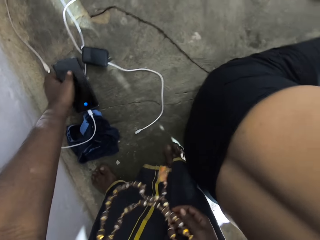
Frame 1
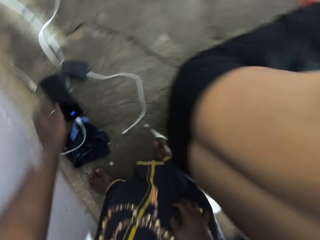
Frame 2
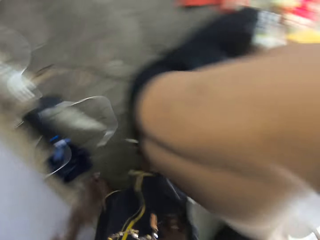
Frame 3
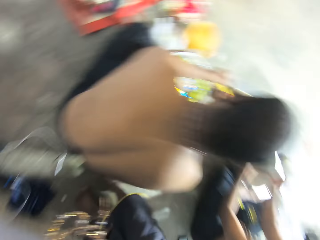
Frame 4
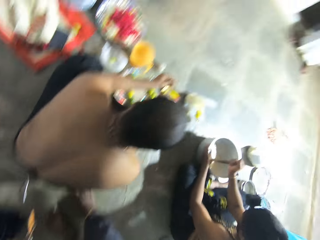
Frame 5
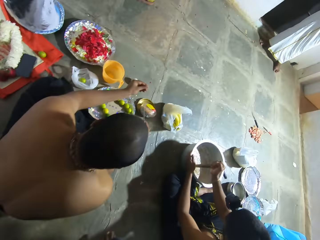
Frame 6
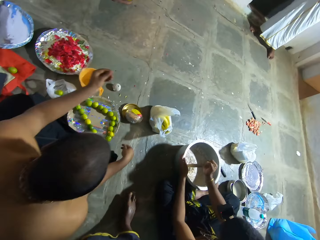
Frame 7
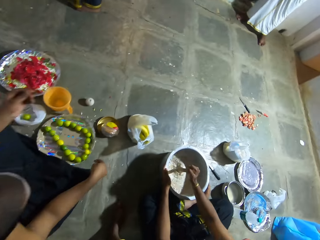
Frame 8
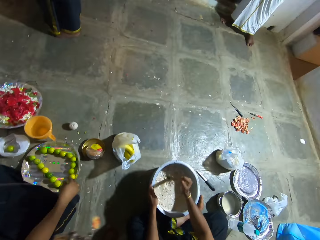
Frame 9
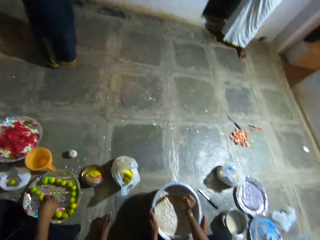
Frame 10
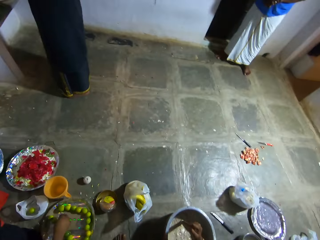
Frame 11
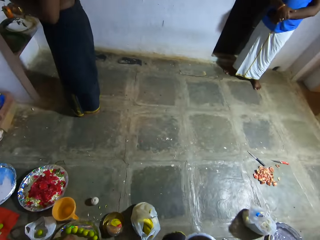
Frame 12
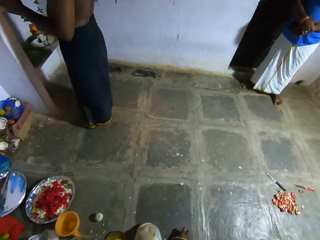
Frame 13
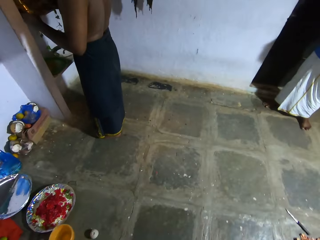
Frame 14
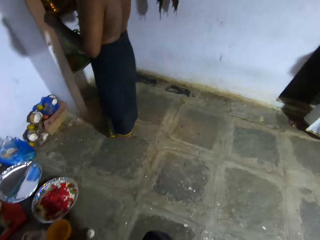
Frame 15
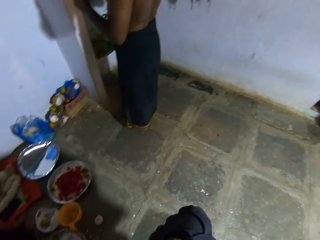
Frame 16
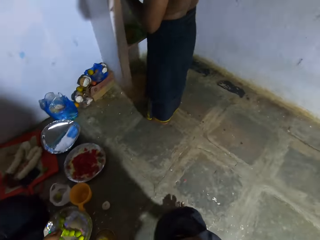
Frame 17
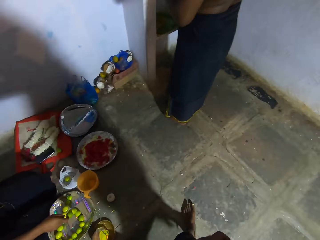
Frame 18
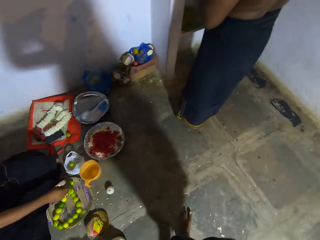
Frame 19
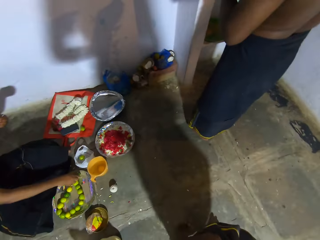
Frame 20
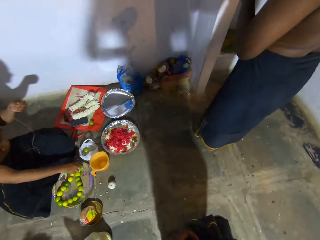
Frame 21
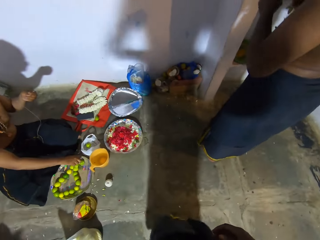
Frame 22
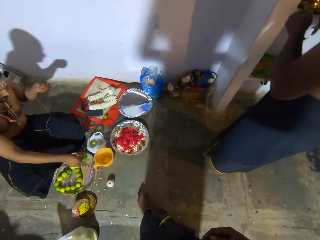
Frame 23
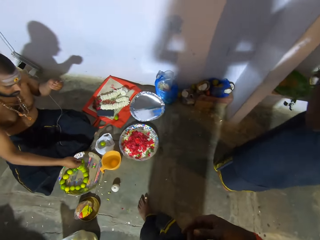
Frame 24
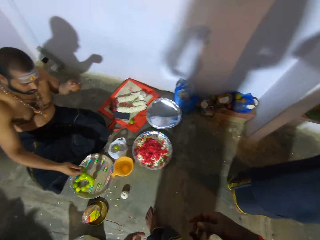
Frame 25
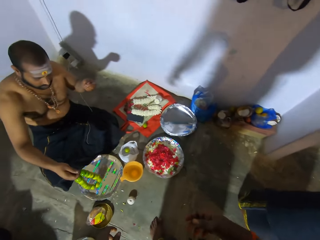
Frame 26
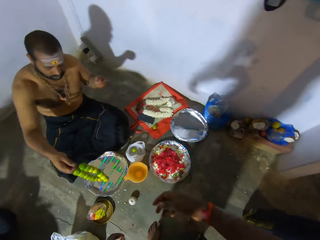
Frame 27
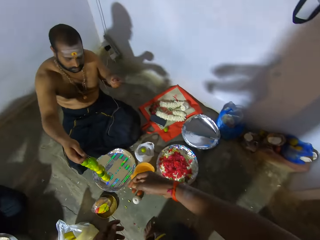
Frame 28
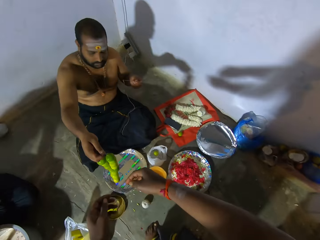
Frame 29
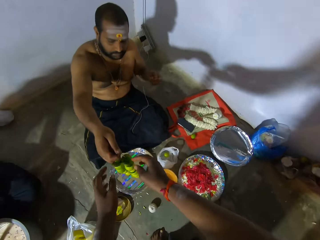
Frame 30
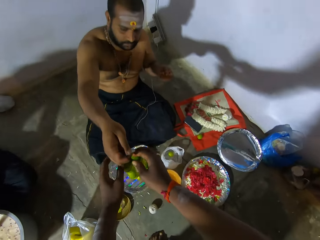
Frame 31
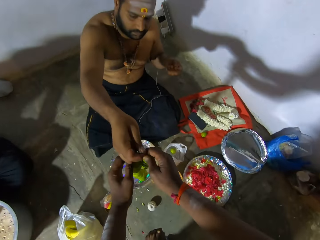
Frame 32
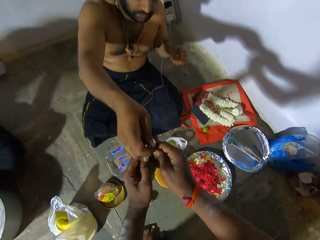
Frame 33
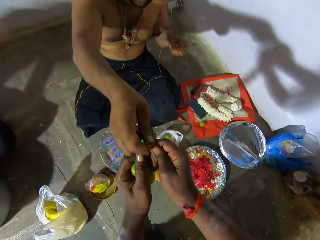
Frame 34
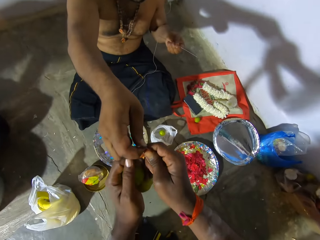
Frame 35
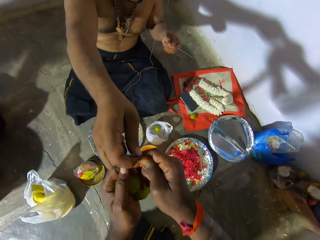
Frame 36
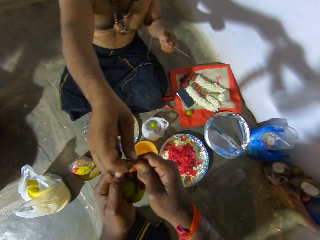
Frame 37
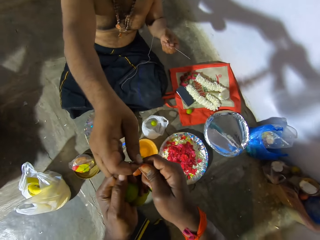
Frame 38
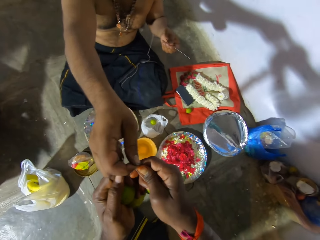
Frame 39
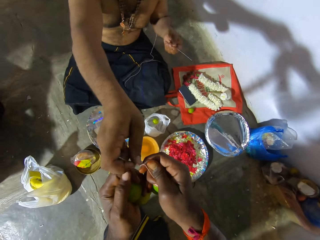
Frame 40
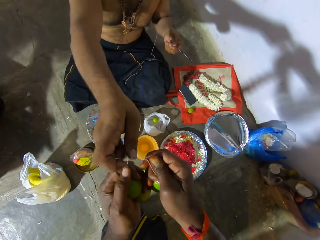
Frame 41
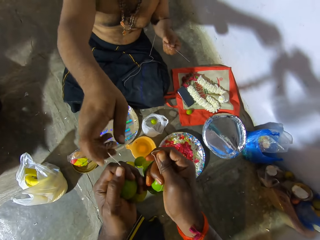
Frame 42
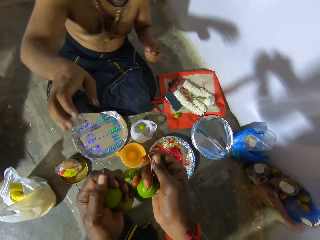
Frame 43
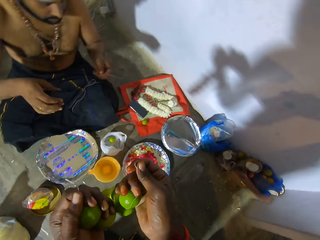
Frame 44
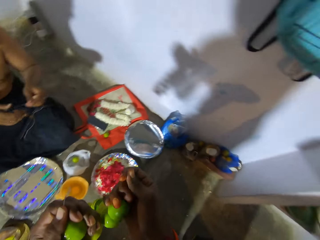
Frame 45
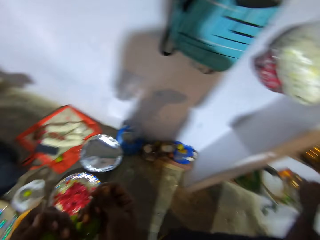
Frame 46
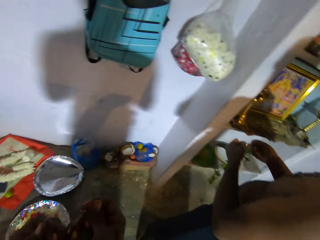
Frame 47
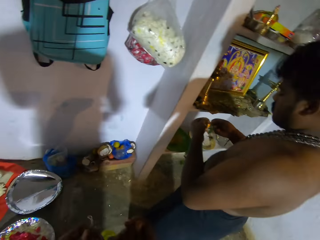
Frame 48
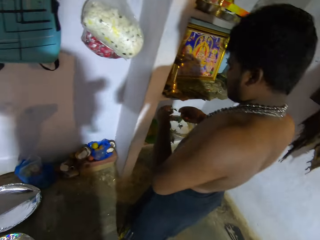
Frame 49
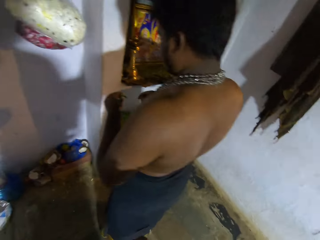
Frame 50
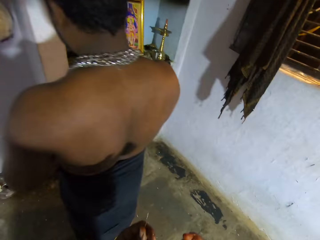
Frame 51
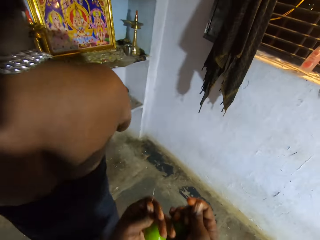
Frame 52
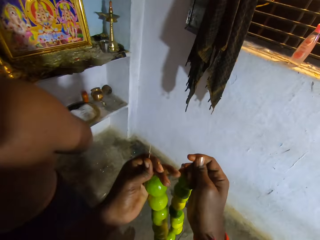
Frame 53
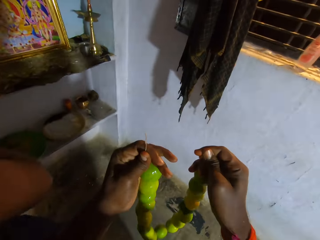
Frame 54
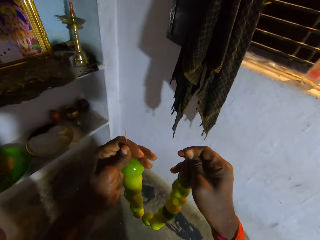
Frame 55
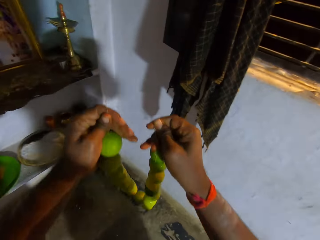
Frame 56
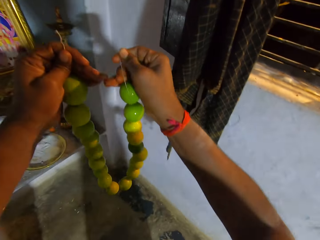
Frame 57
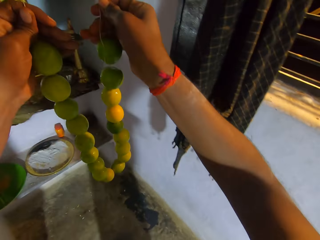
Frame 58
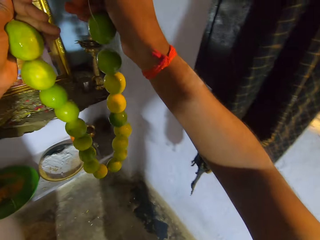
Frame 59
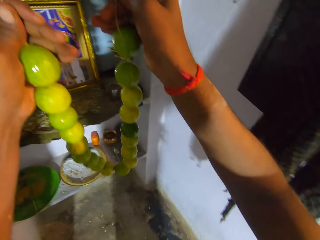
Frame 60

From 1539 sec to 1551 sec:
The camera wearer walks around a room. A man hands the camera wearer a fruit necklace. The camera wearer walks around the room.

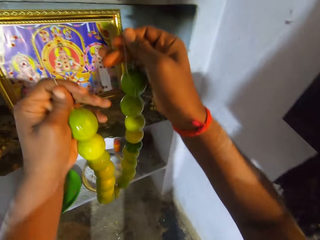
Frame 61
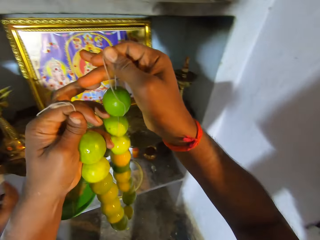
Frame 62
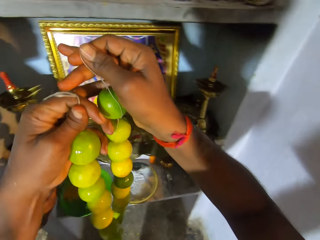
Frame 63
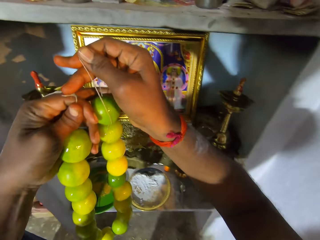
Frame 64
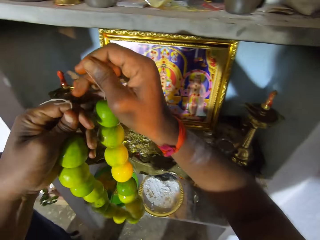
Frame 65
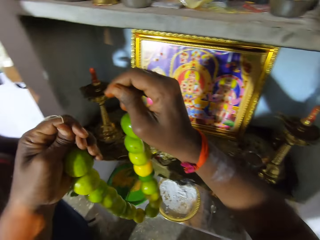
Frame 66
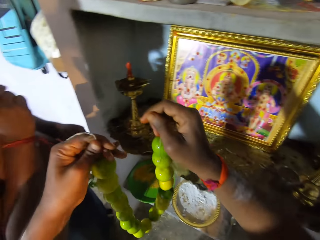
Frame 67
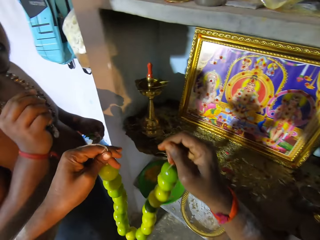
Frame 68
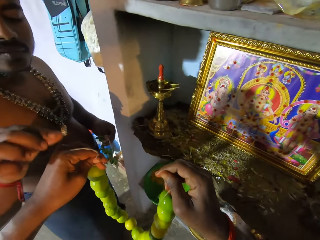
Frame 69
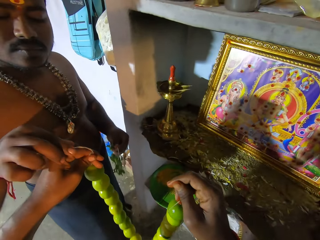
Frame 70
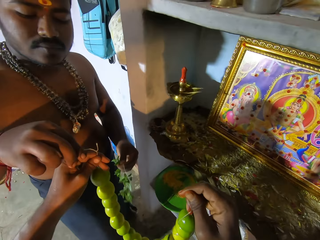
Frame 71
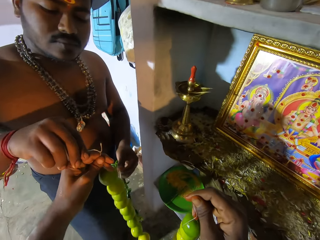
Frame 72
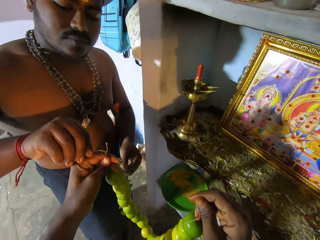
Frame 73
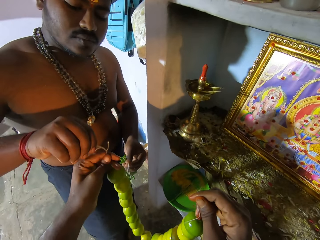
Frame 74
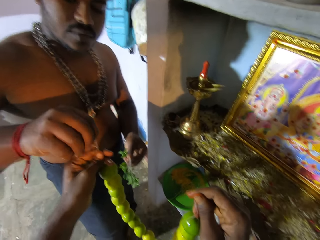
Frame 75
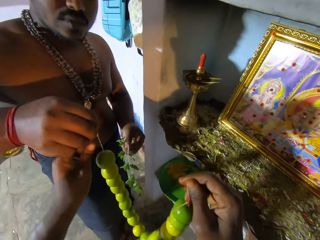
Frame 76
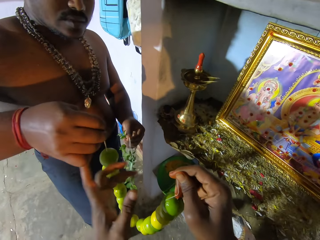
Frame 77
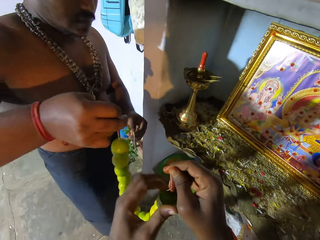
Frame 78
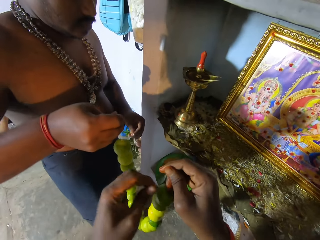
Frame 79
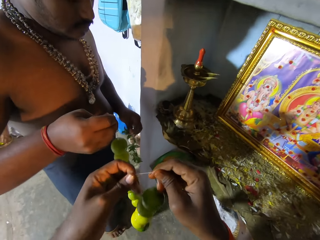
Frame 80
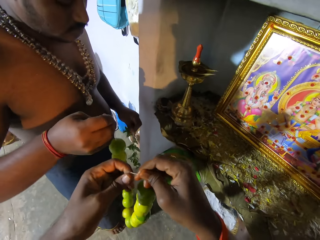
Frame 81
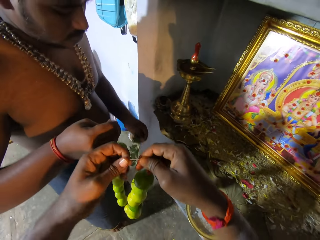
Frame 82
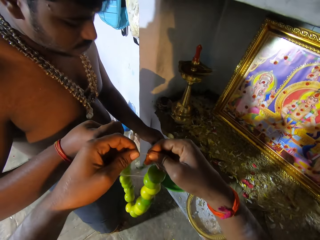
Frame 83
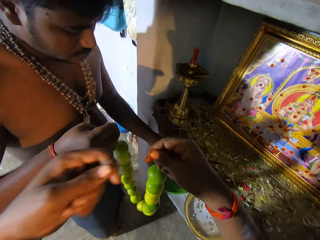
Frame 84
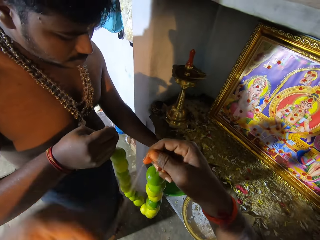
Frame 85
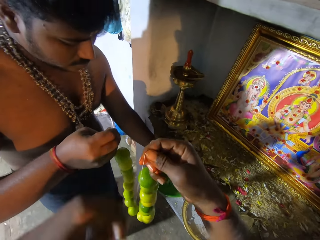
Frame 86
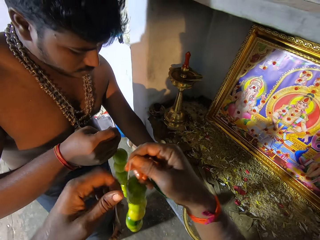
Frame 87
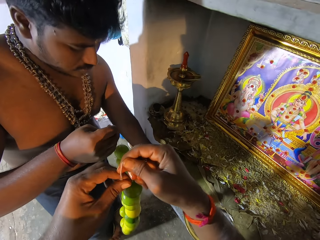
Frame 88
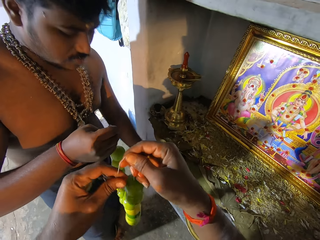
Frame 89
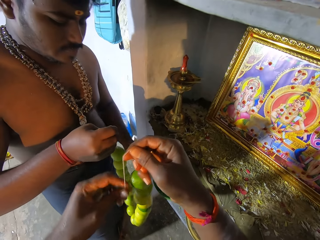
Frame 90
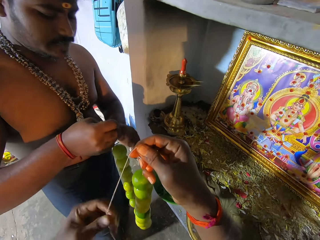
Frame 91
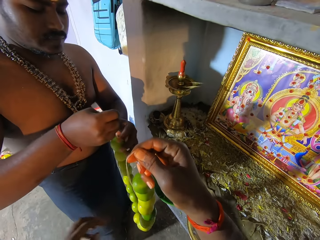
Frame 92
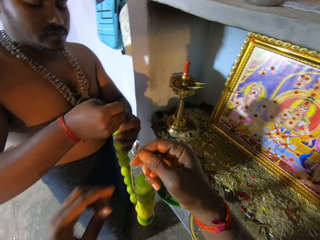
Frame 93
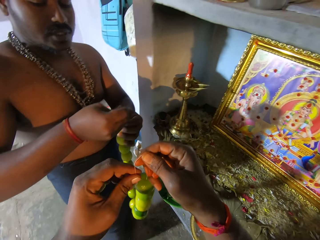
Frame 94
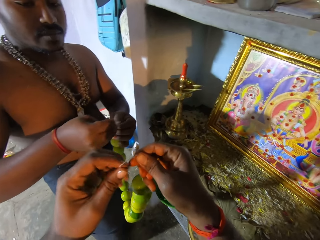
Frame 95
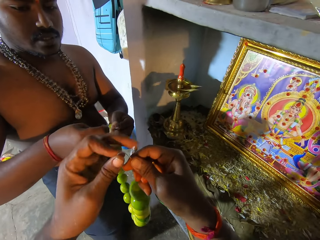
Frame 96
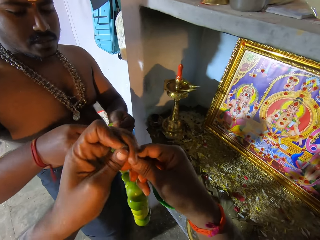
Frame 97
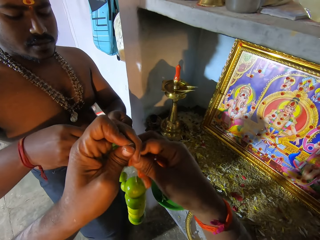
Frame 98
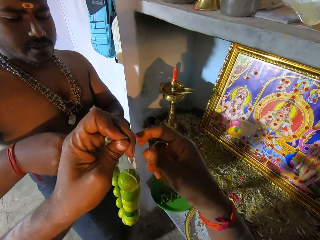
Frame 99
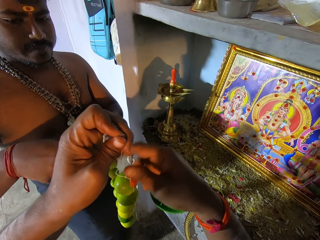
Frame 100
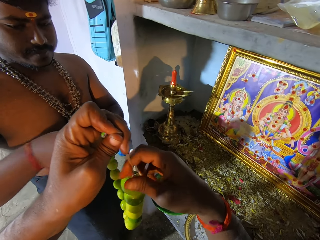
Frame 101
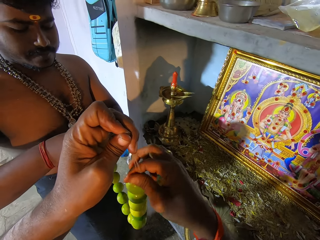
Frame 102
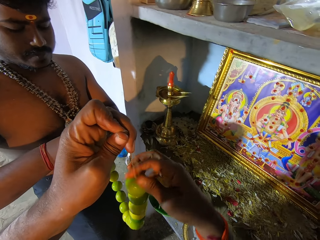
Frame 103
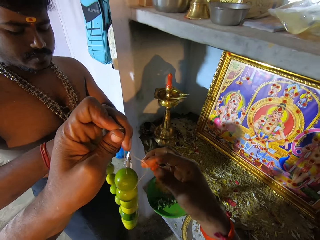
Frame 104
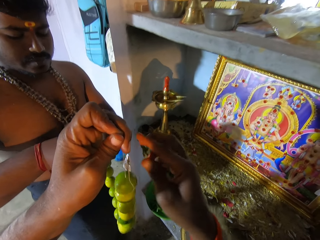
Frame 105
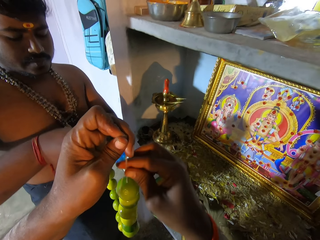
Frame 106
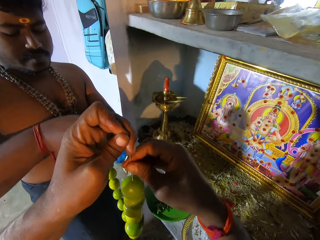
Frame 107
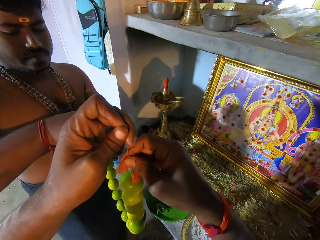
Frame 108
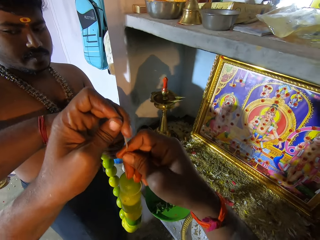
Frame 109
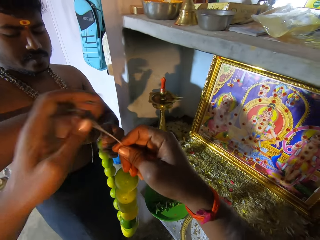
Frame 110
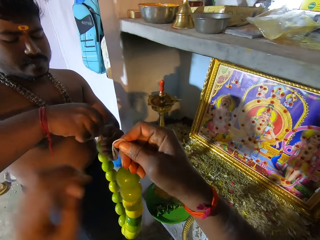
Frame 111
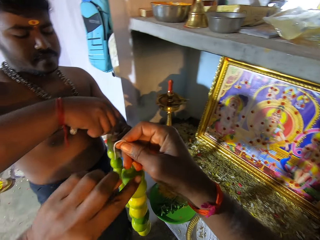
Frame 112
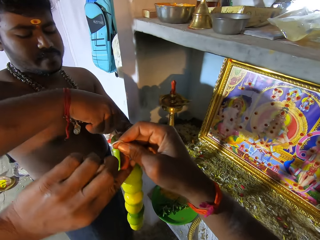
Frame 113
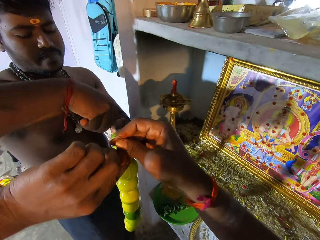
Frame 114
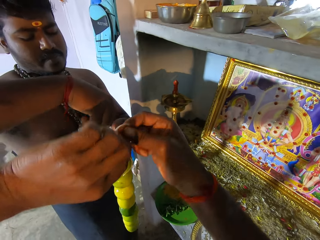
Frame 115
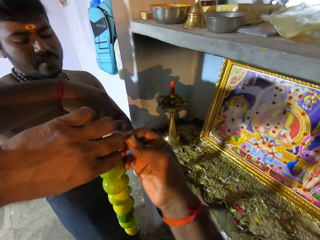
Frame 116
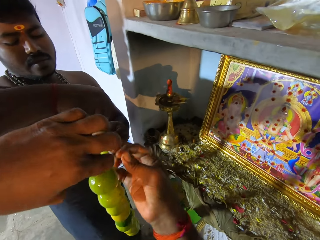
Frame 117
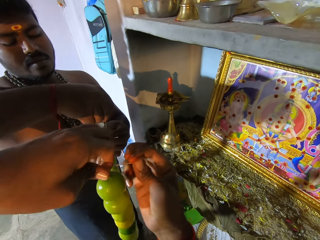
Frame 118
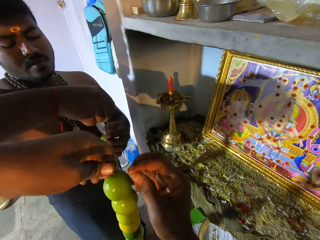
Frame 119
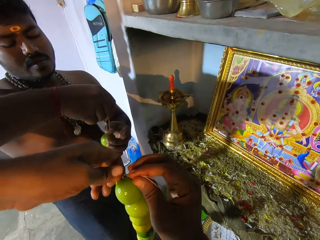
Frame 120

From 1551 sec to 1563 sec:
The camera wearer adjusts a fruit necklace on his hands. He interacts with a man. The man holds the string. The camera wearer adjusts a thread on the fruit necklace. He ties the strings. The man adjusts the thread on the fruit necklace.
